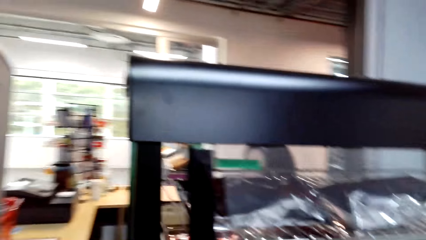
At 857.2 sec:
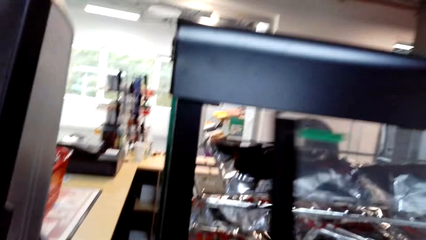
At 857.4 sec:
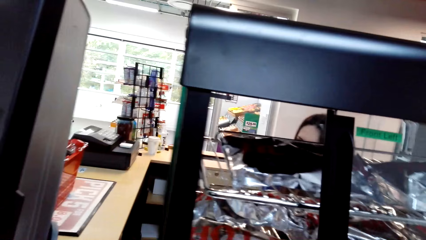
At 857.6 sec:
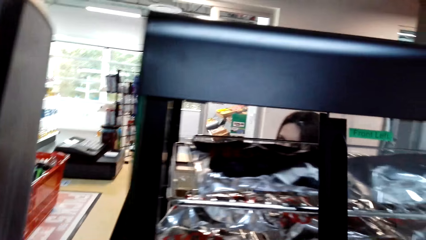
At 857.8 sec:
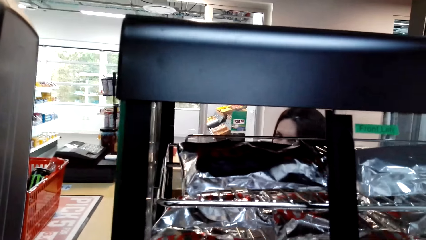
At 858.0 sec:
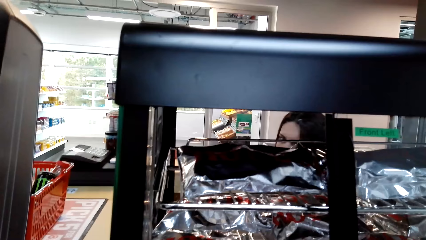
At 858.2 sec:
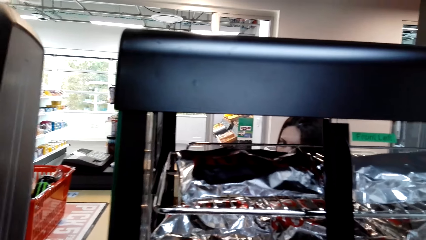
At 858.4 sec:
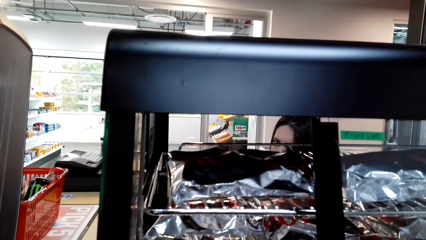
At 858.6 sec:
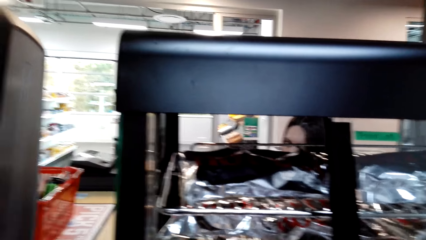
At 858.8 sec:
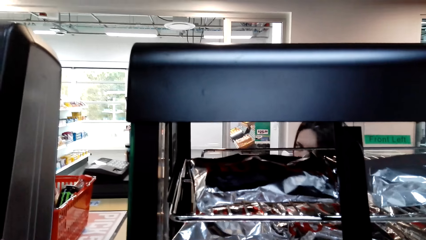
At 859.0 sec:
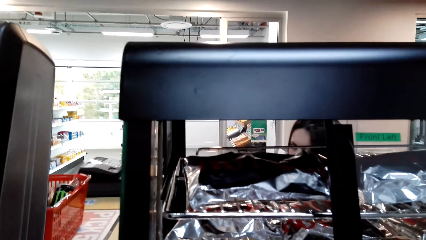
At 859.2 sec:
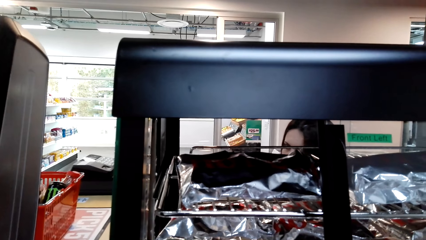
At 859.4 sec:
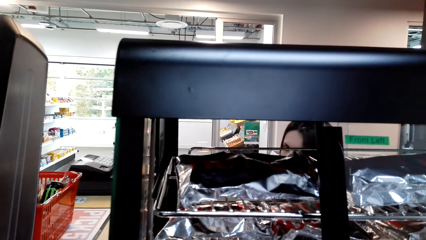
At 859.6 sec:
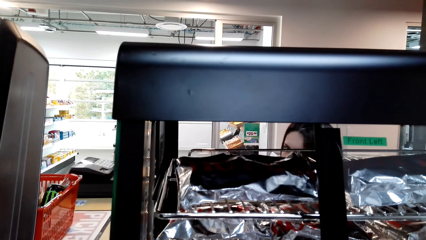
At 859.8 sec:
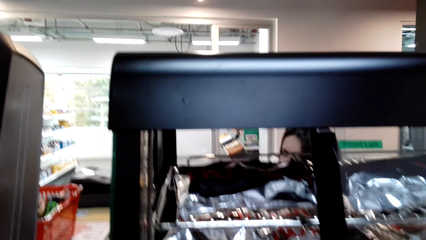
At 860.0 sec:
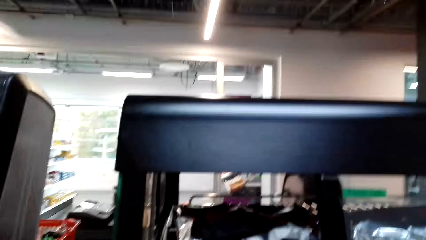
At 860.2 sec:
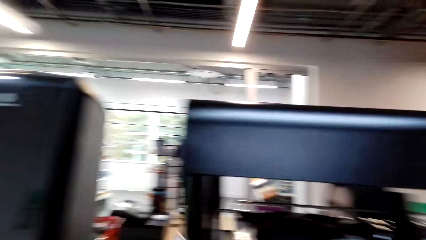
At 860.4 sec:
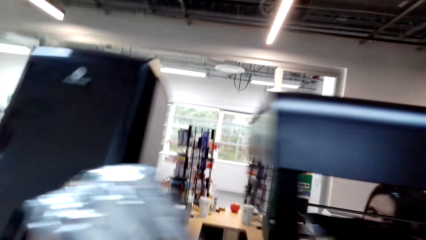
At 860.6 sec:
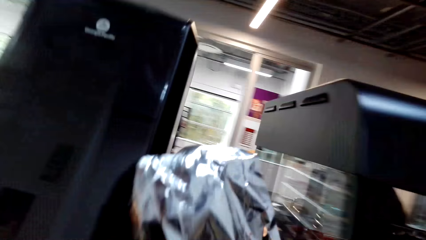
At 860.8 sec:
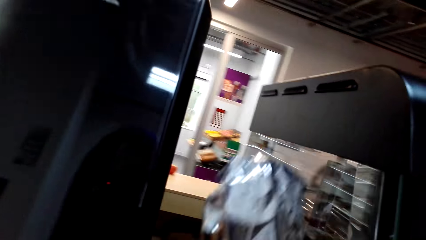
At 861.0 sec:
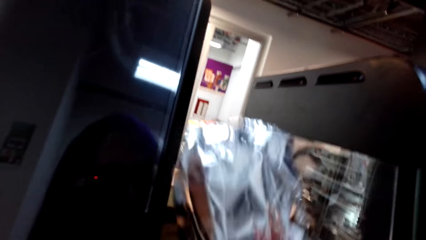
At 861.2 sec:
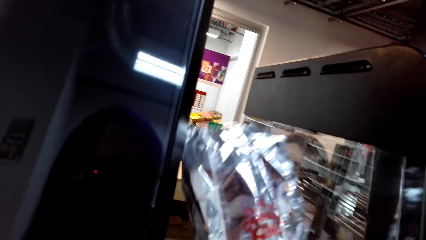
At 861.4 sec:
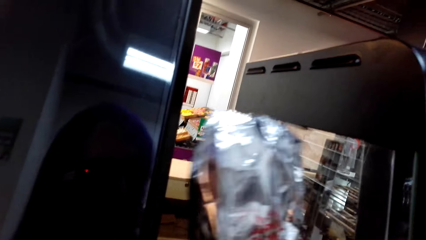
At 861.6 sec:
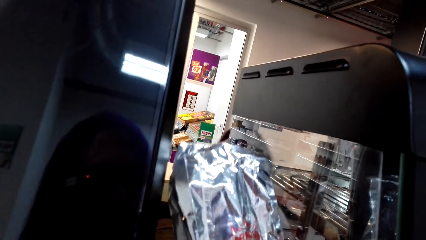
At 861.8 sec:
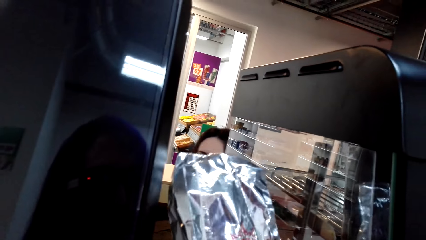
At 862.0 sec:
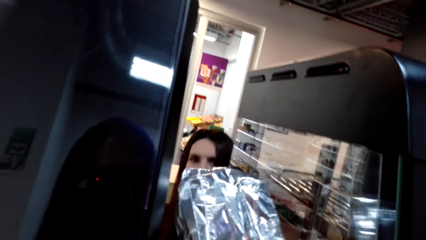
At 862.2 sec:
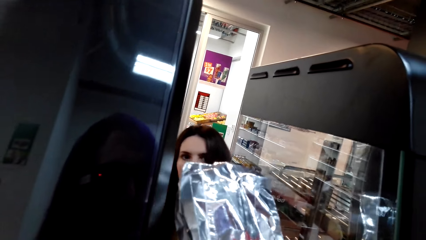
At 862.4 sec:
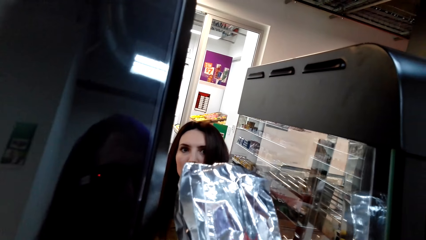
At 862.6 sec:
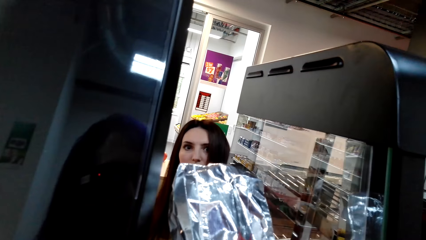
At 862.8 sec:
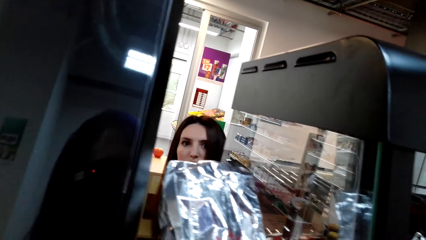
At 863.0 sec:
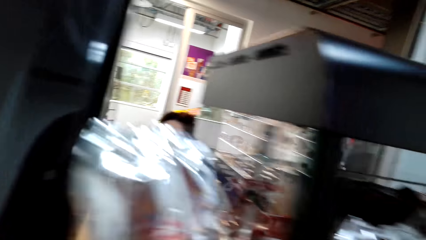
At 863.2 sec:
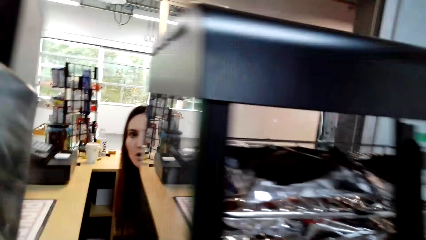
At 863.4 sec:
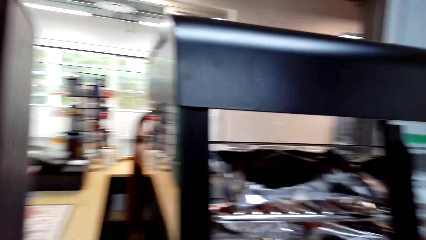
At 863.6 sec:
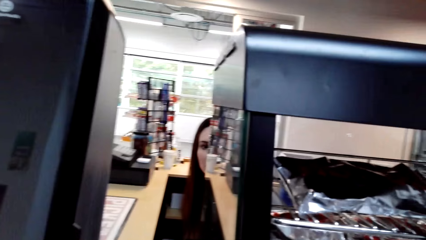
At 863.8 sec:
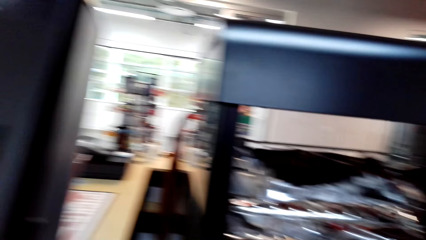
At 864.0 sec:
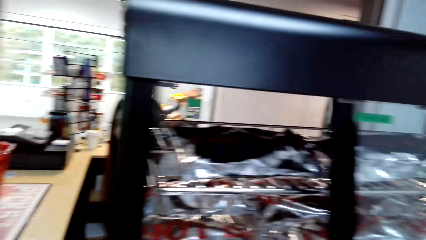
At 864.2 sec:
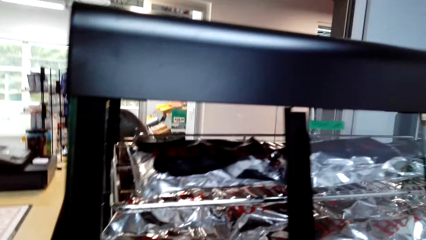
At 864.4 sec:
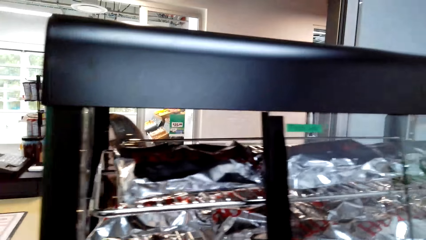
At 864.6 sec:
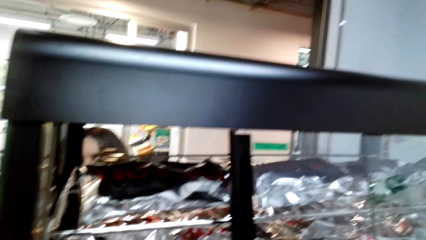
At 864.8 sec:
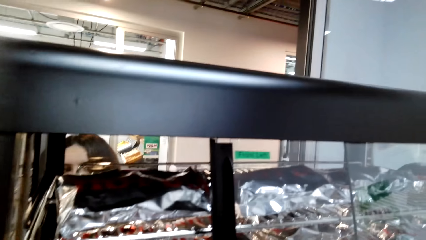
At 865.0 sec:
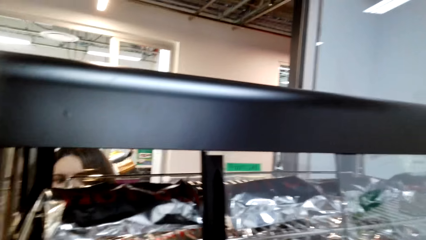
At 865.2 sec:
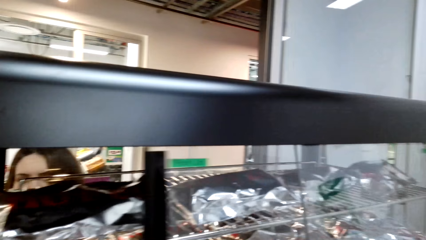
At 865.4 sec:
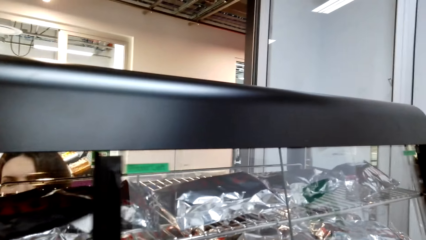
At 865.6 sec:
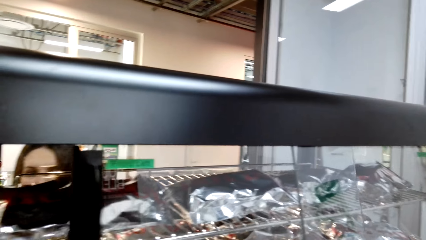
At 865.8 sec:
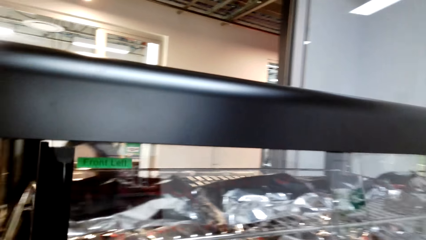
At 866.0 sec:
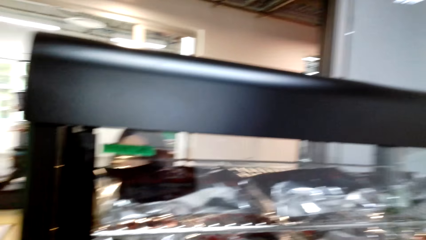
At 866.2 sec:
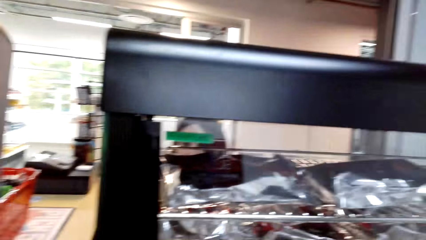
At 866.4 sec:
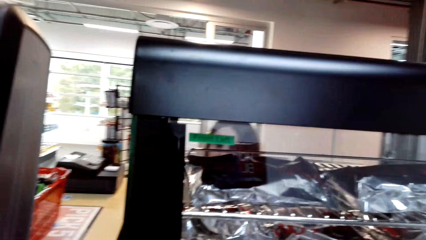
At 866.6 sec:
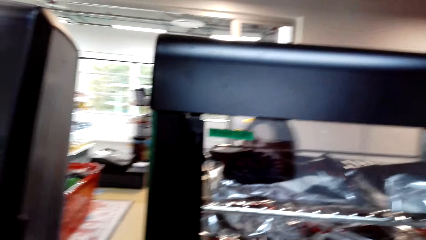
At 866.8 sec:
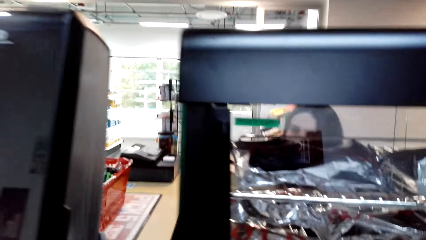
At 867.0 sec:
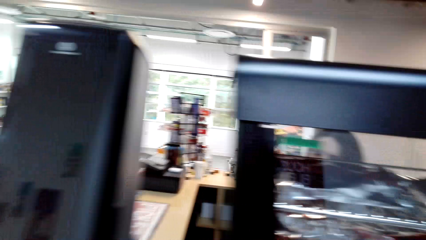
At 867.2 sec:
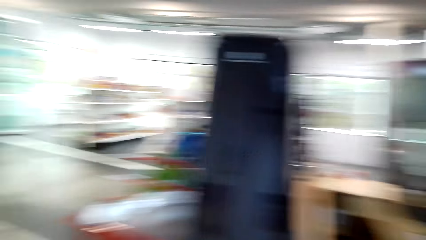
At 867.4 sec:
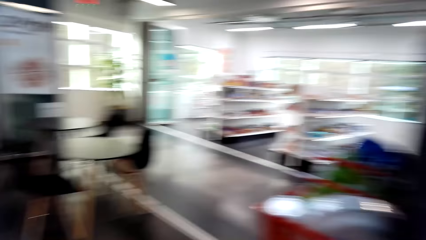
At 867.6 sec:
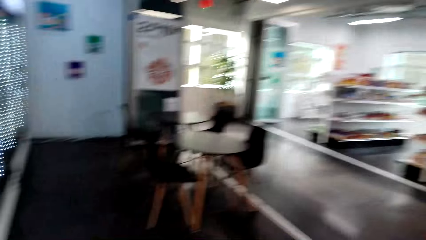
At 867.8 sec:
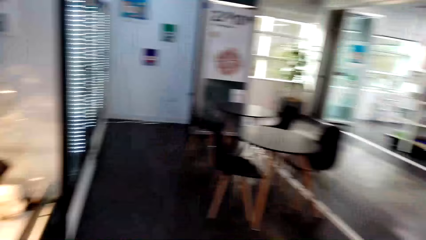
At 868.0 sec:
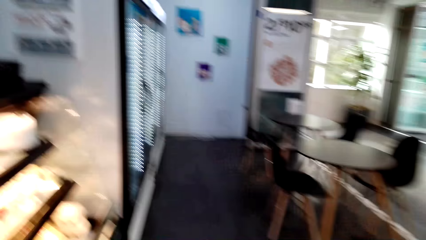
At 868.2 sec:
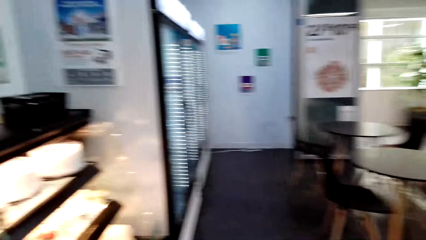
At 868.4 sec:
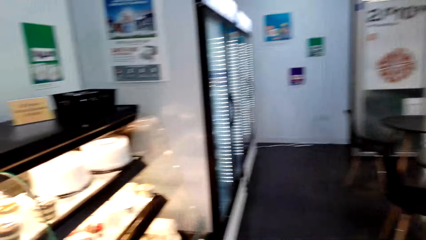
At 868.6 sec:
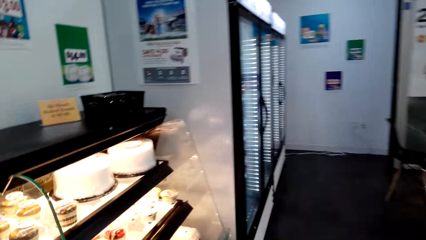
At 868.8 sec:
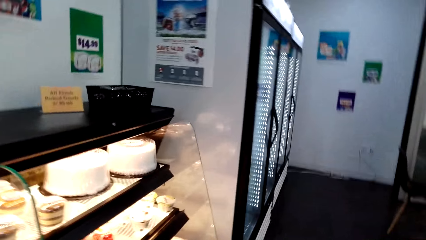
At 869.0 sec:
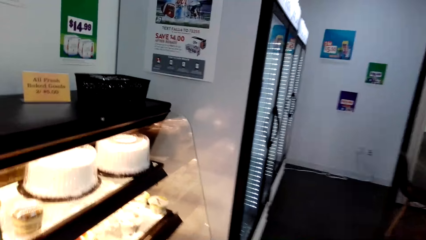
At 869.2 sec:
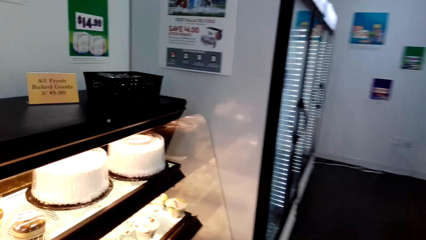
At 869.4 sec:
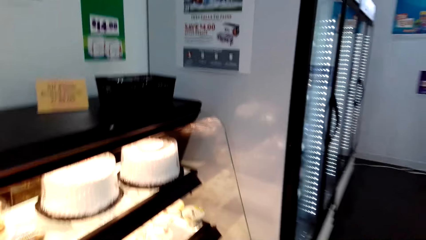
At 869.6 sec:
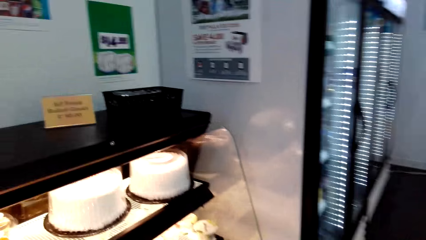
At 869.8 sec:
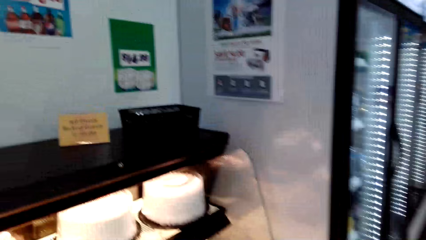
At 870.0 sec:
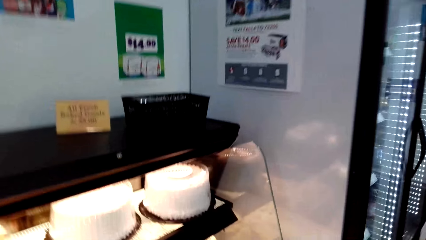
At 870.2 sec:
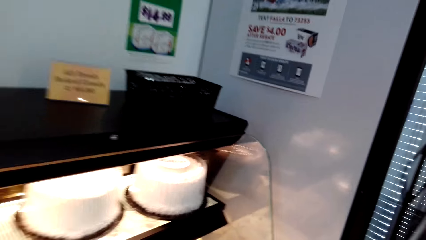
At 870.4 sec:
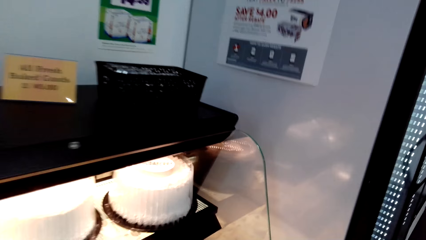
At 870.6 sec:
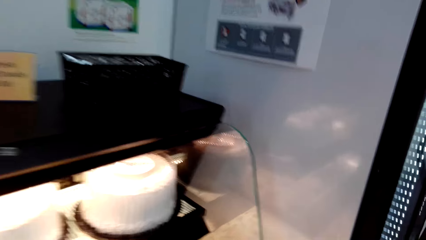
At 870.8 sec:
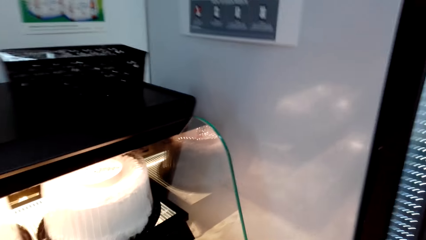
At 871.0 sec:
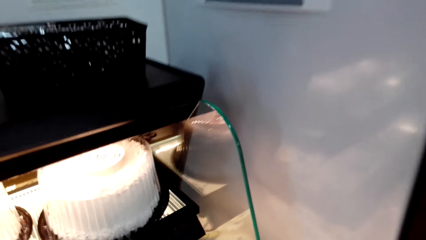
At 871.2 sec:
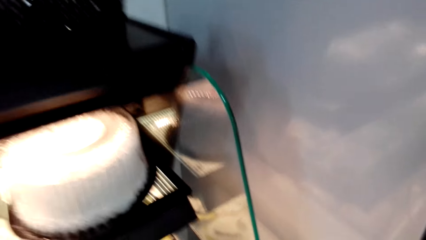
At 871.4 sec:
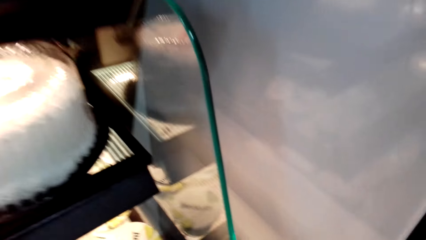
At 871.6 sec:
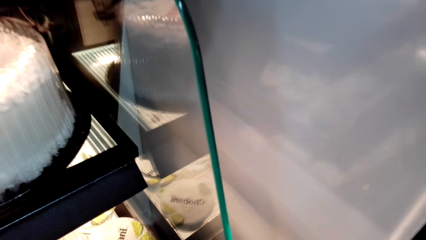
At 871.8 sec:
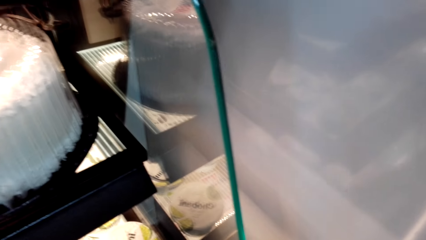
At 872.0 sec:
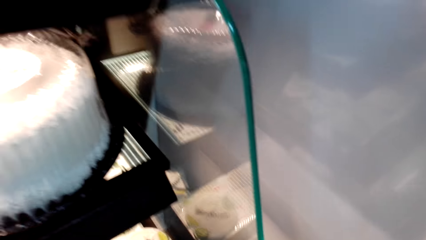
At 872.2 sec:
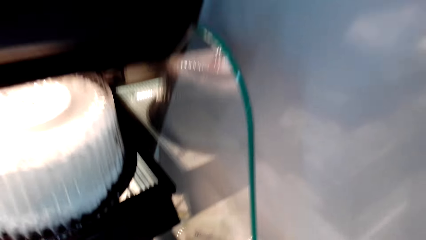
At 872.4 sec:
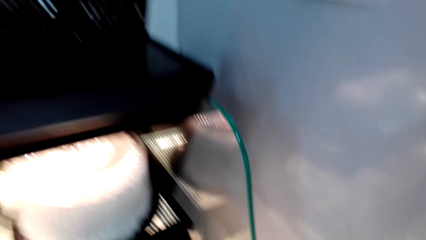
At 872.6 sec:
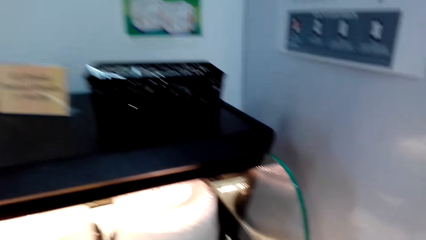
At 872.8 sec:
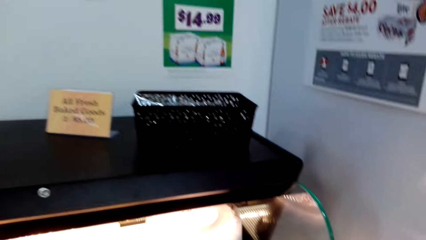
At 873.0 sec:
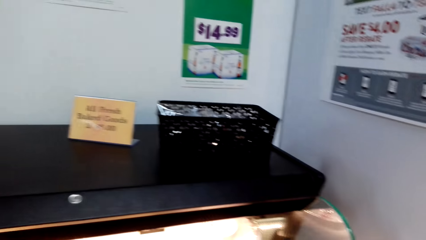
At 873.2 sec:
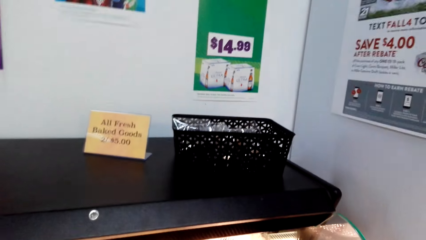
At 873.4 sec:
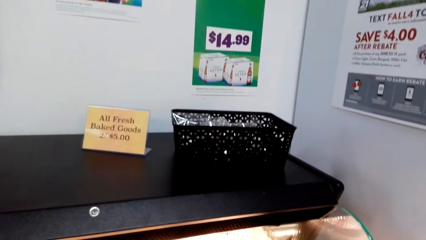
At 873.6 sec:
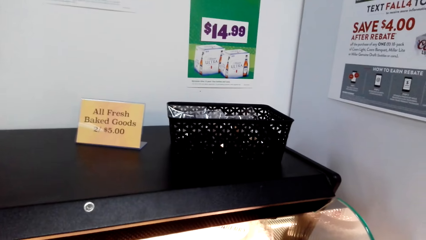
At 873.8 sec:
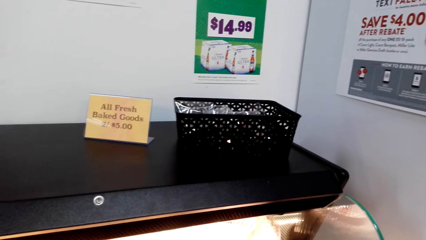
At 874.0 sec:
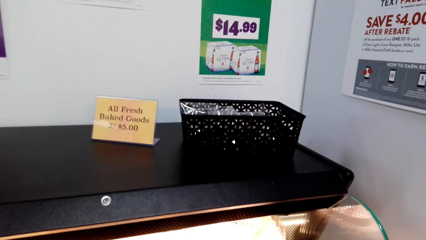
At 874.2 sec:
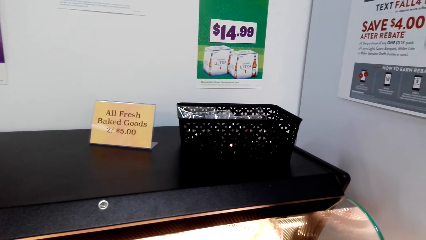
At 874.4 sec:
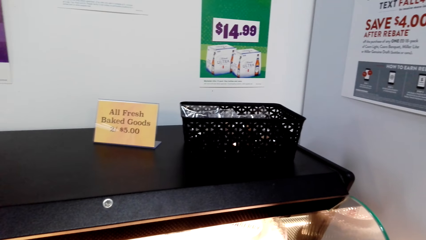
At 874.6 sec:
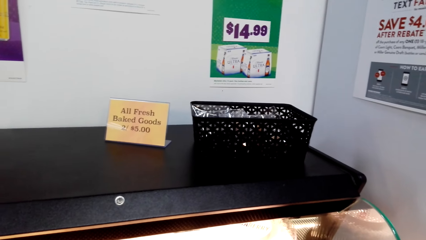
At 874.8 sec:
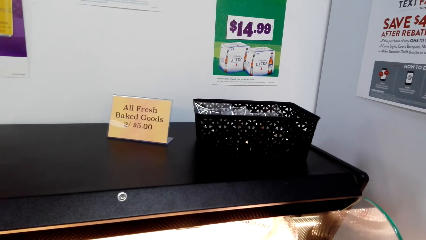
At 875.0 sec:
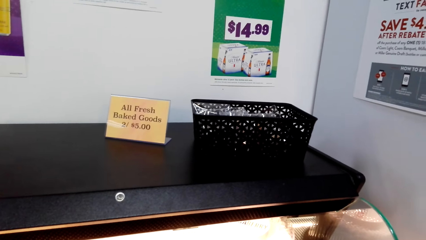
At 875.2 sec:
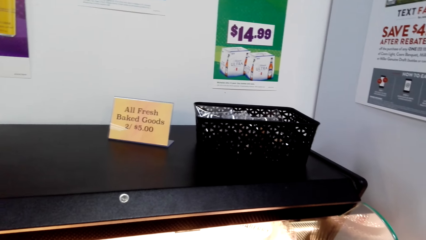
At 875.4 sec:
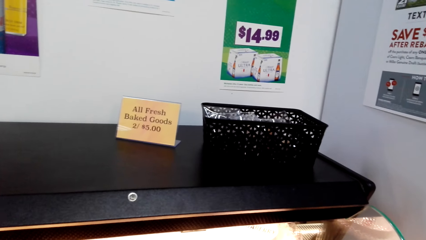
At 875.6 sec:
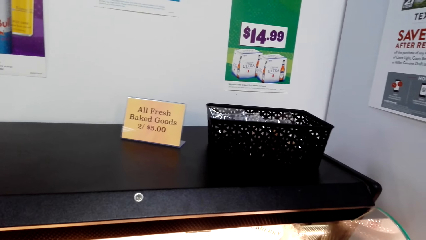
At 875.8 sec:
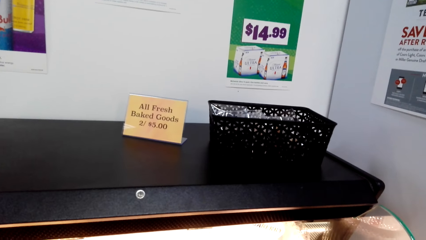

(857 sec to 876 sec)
The camera wearer opens the food display counter. They hold a hotdog. They converse with a woman. The woman talks to the camera wearer. The camera wearer closes the food display counter. They turn left. They walk around. They walk towards the cake shelves. They converse.
